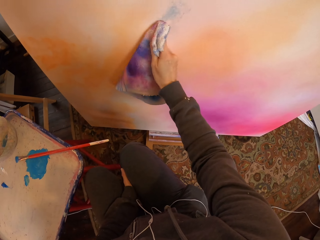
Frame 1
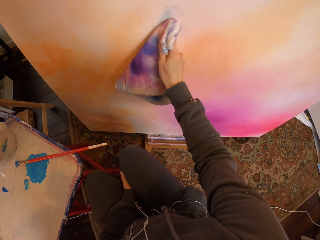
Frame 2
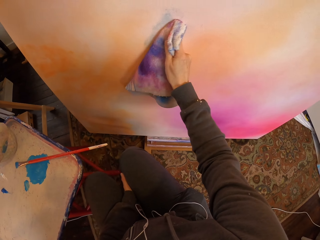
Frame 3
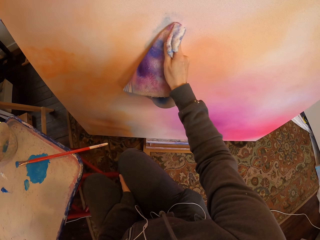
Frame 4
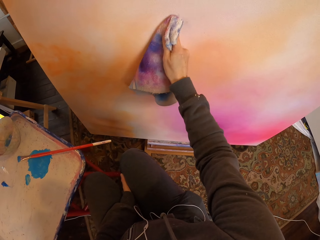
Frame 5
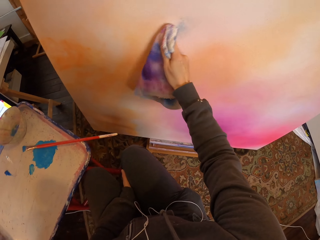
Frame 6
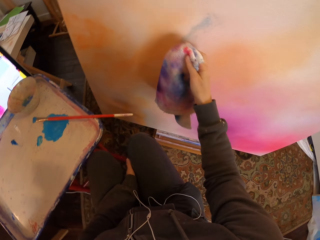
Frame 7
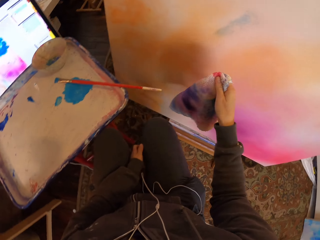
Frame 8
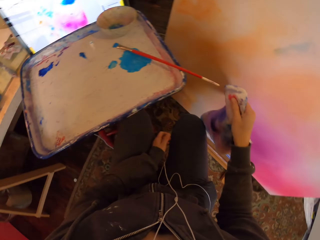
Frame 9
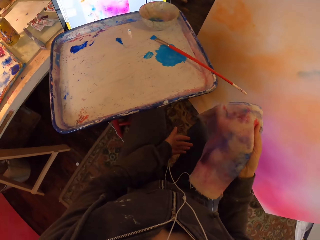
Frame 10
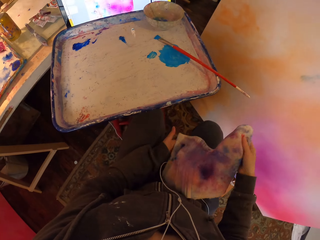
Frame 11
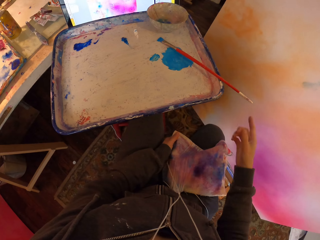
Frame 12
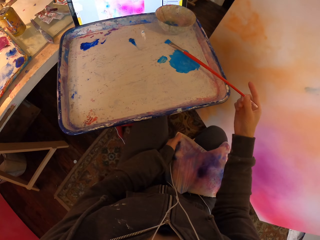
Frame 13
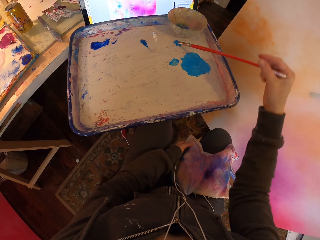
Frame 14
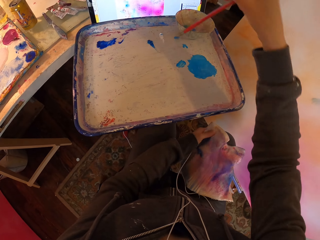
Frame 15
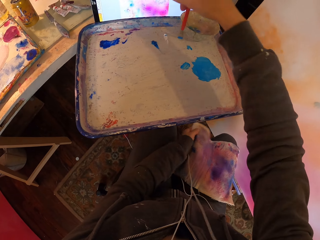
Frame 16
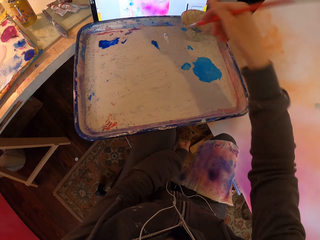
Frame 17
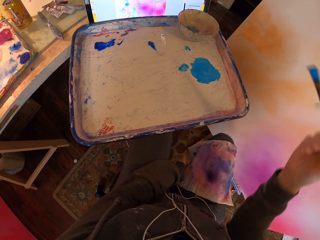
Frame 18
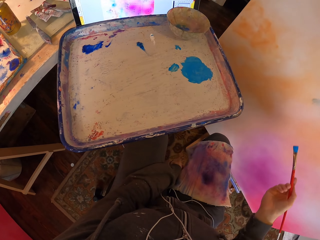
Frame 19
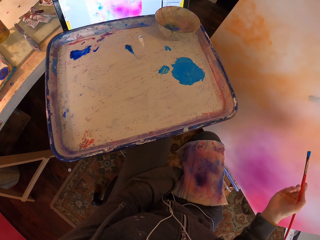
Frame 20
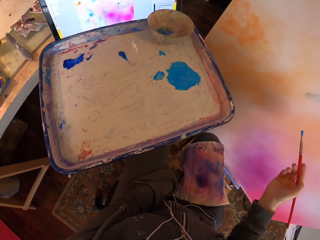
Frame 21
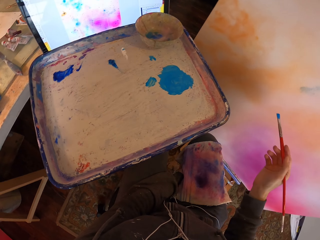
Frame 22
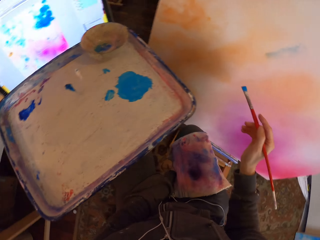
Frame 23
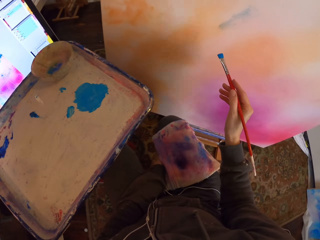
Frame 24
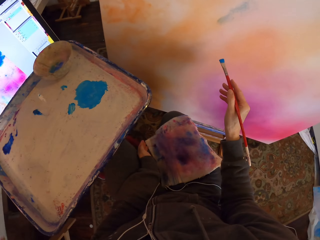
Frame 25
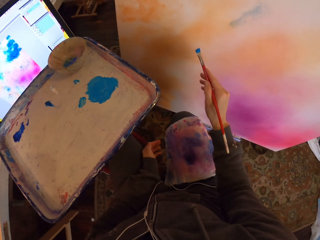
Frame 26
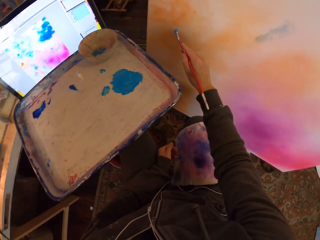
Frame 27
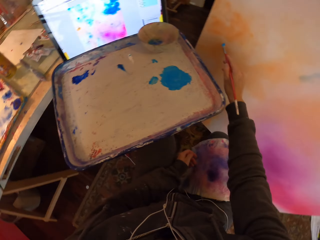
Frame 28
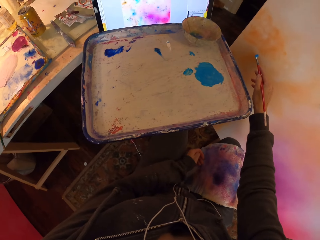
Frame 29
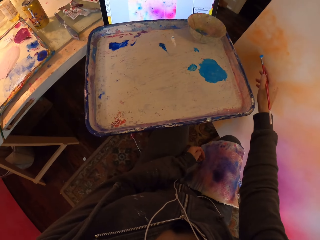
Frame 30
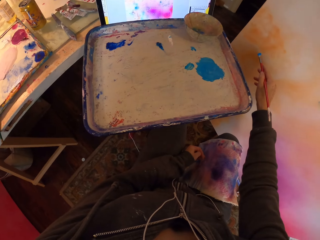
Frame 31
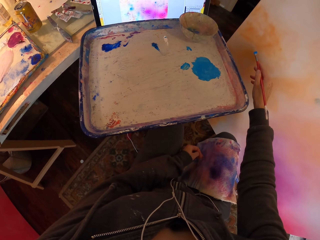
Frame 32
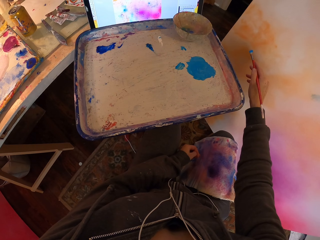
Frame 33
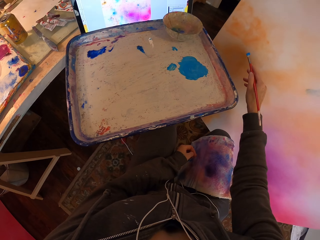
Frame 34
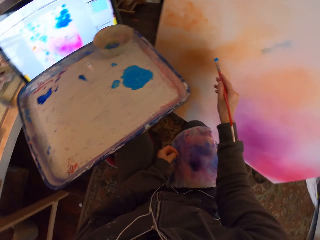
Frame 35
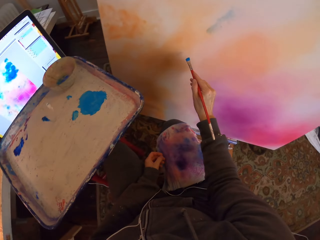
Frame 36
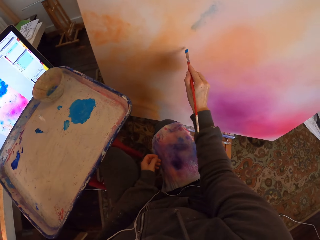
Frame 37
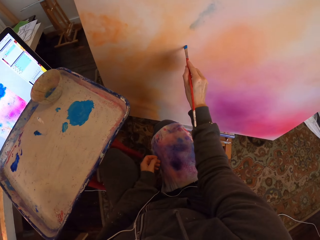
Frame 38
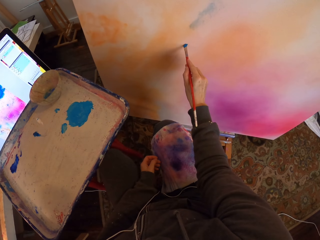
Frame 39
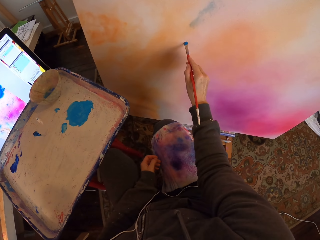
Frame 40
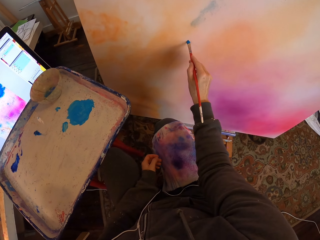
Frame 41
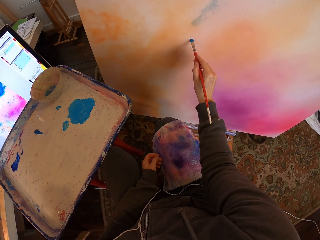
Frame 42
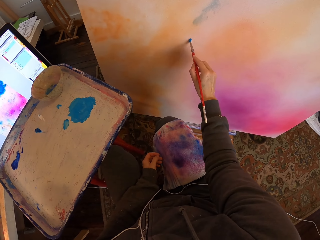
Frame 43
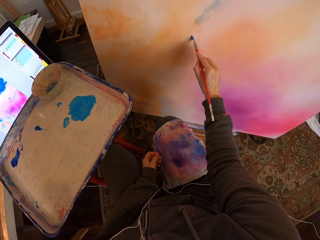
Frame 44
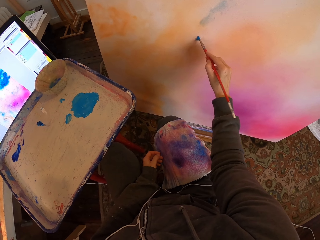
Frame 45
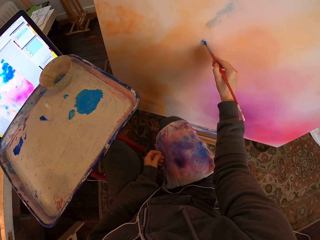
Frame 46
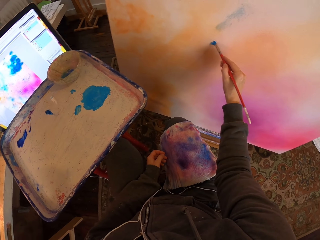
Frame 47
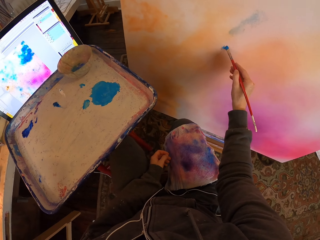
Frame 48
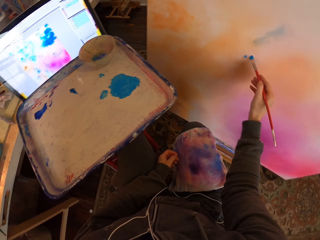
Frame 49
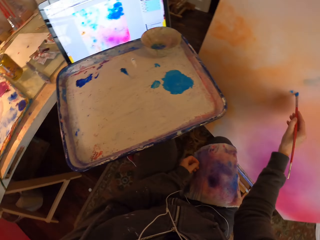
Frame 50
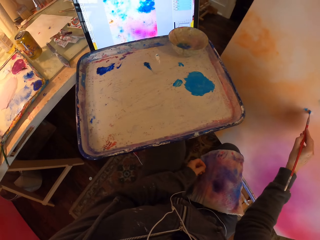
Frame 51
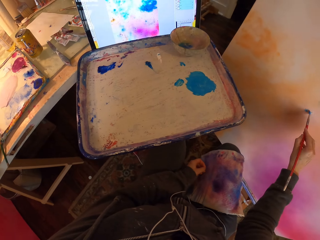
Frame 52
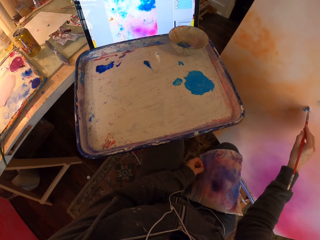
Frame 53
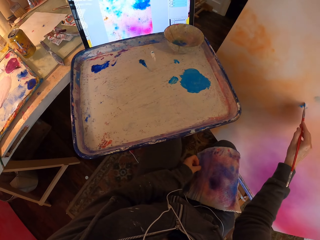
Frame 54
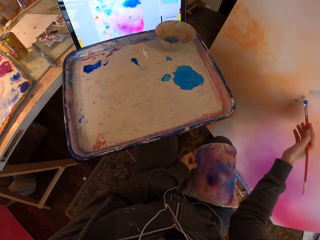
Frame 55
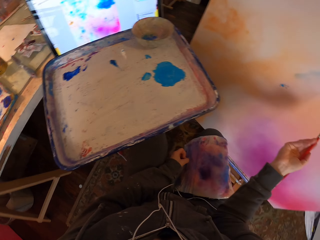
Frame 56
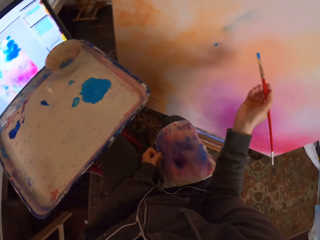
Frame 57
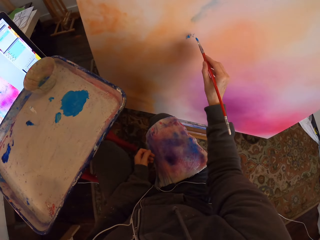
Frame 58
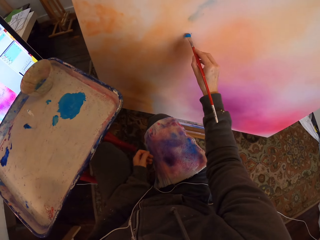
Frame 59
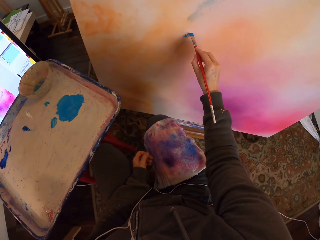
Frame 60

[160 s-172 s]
The camera wearer drops the towel on their laps. They take the paintbrush in the tray. They move the brush over the painting board. They paint on the board with the paintbrush with blue paint.

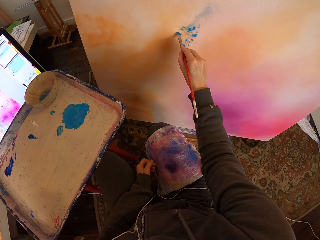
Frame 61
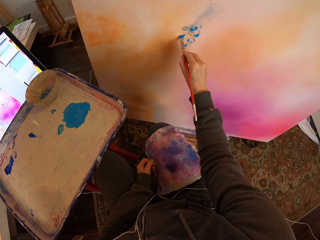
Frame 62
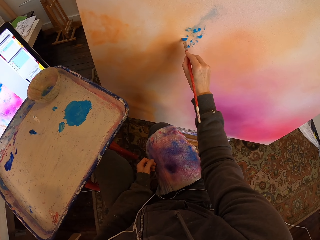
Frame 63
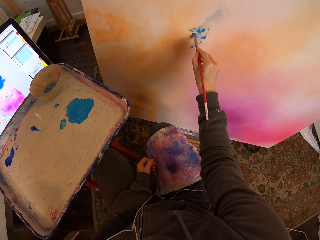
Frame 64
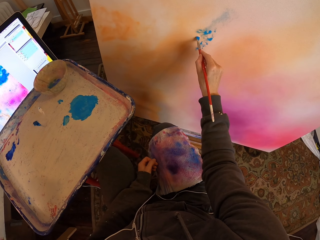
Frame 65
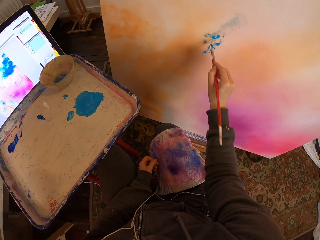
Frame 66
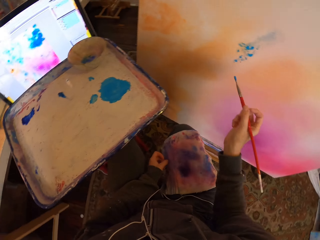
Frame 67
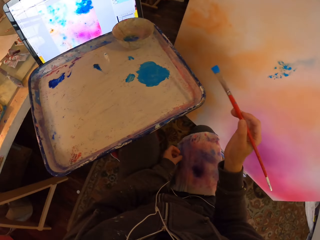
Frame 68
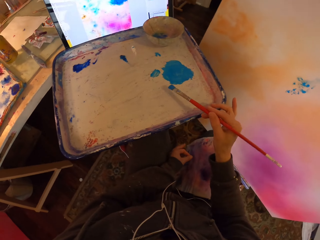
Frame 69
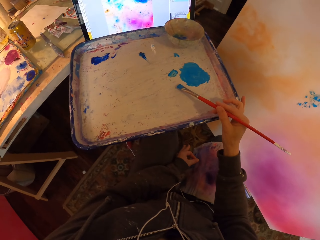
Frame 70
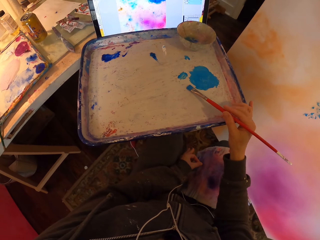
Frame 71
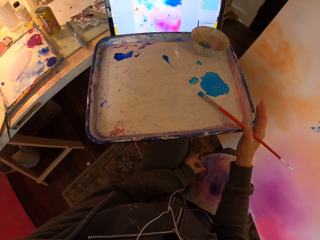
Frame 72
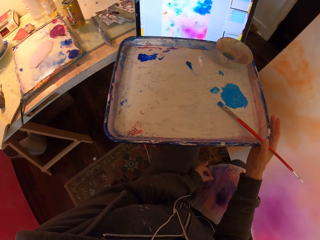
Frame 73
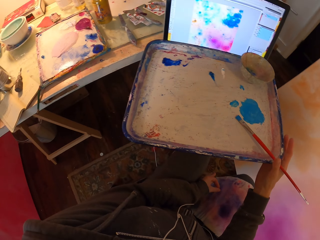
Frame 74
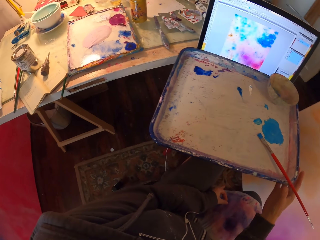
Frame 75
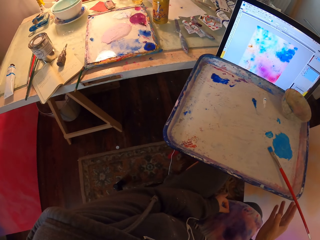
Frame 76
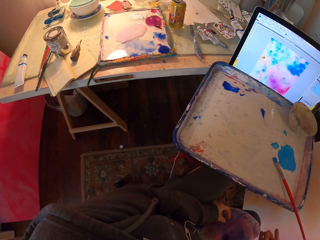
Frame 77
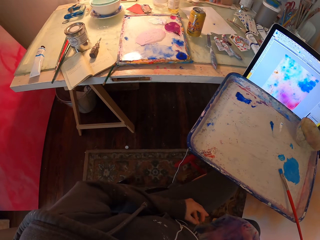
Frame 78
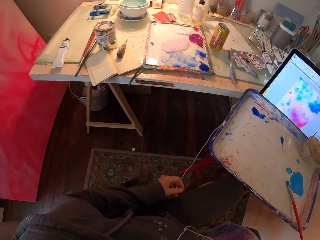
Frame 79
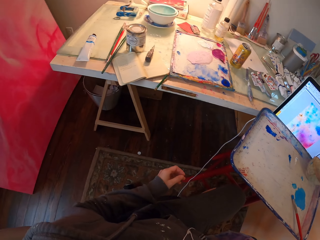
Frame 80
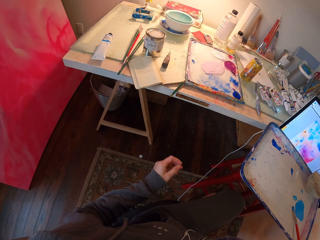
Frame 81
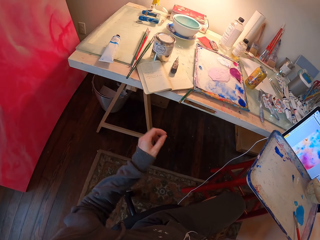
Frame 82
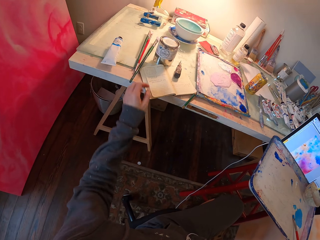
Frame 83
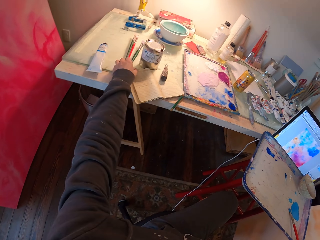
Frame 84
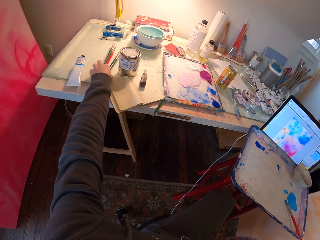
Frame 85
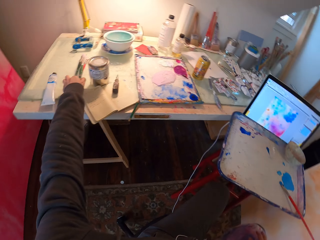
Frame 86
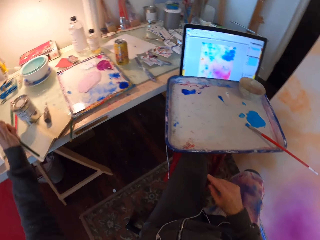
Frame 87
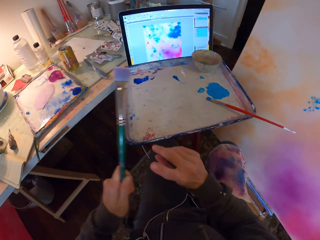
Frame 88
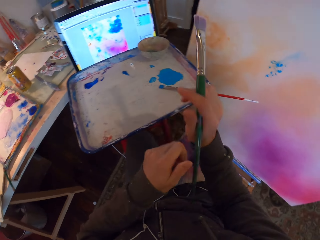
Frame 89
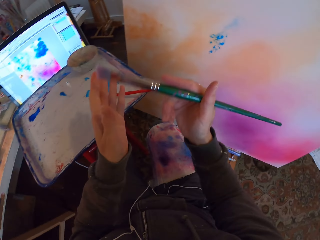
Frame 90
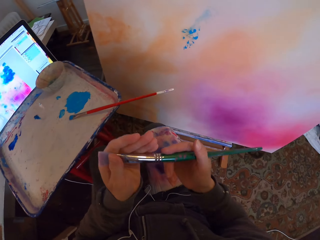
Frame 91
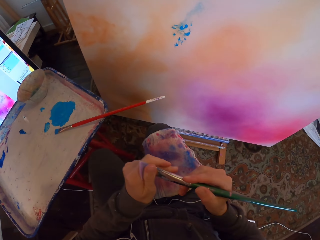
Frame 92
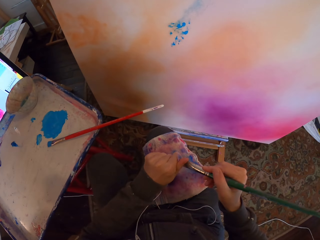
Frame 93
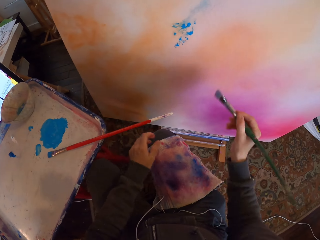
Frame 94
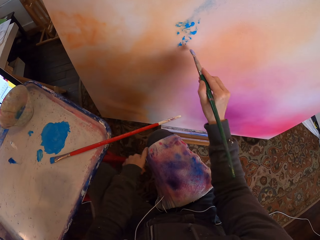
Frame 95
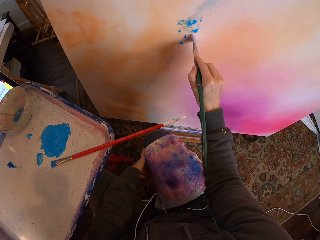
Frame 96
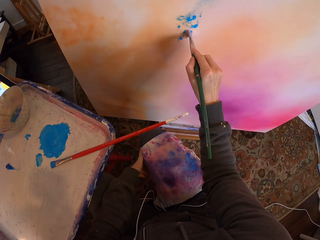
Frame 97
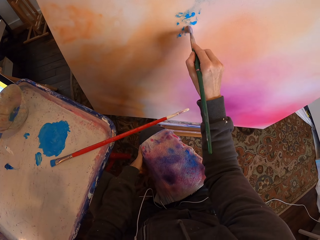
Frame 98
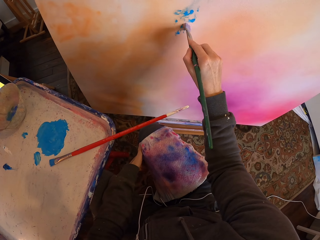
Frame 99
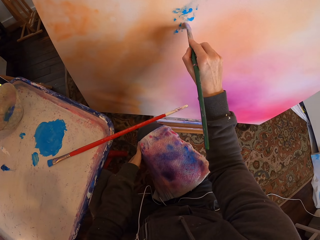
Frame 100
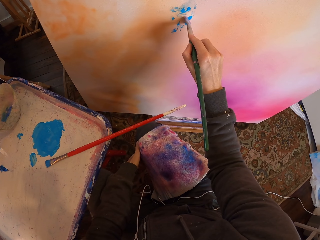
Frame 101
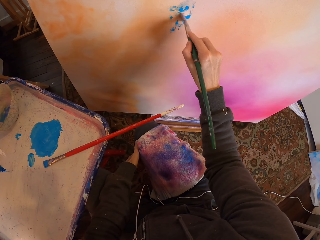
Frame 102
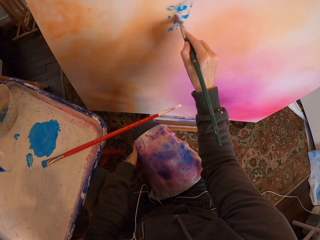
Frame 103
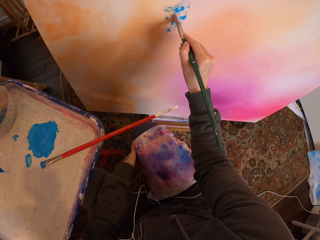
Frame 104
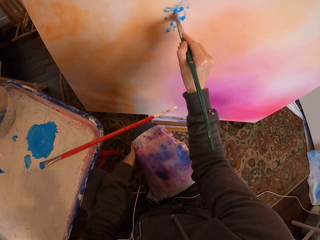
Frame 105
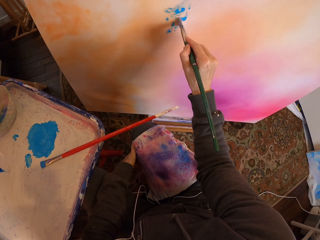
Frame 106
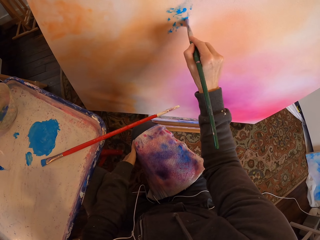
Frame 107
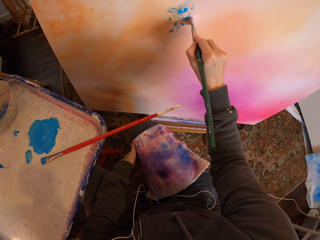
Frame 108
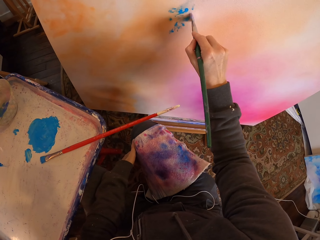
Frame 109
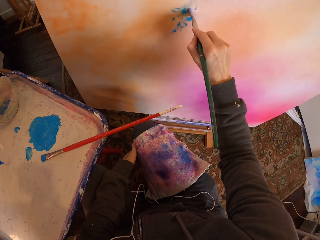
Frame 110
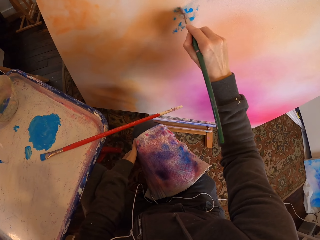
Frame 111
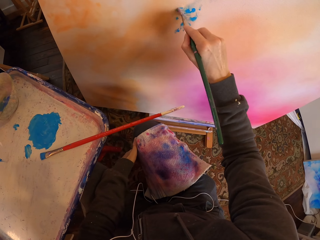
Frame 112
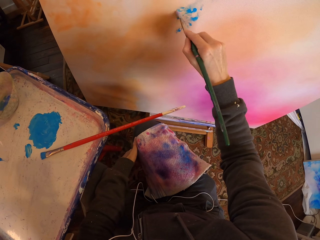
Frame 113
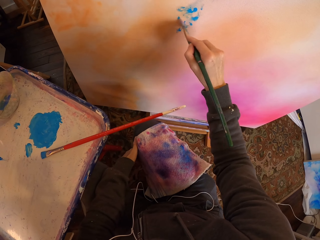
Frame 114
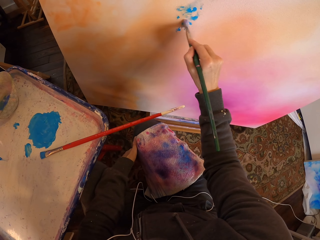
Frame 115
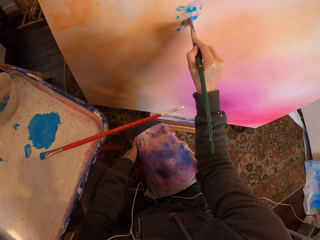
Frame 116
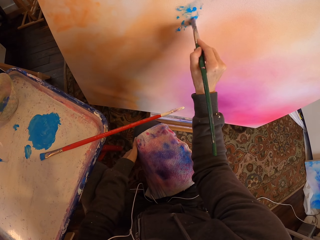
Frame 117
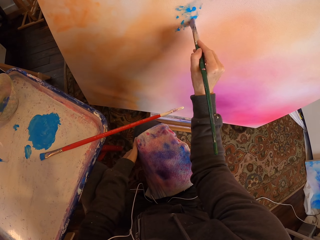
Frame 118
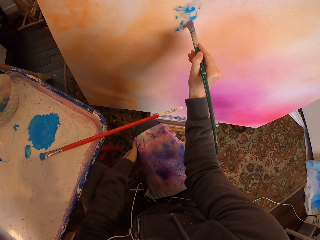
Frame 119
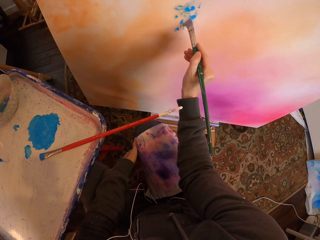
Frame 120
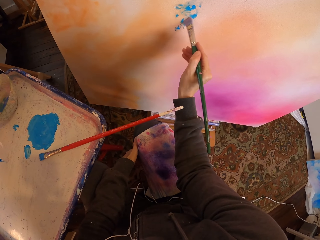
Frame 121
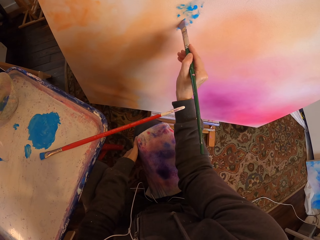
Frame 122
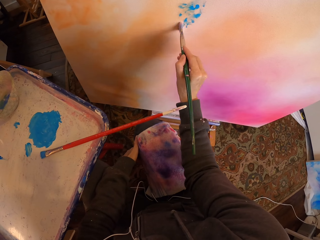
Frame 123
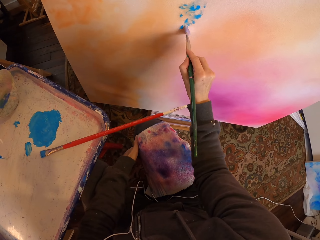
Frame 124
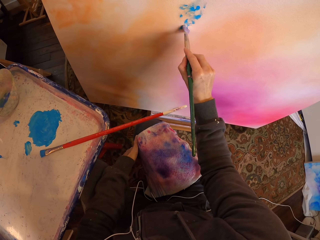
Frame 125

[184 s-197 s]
The camera wearer drops the paintbrush on the paint tray. They take another paintbrush on the table. They wipe the brush with their hand. They paint on the board with the brush.
